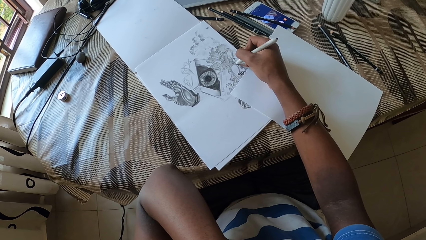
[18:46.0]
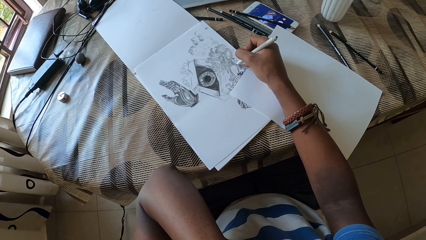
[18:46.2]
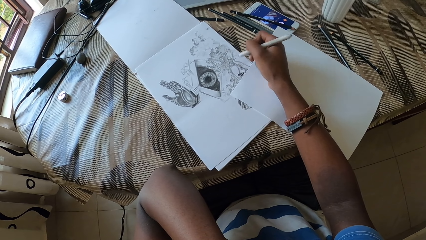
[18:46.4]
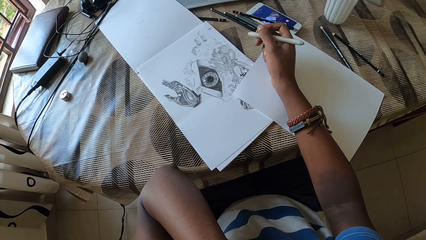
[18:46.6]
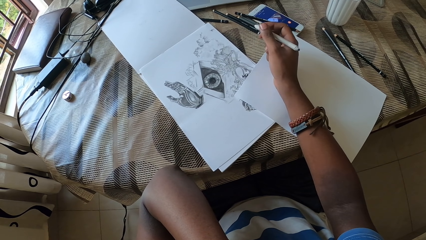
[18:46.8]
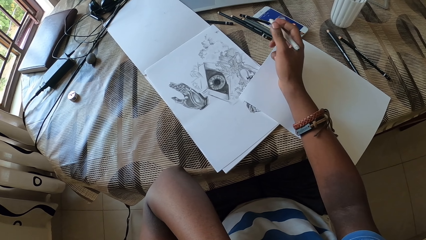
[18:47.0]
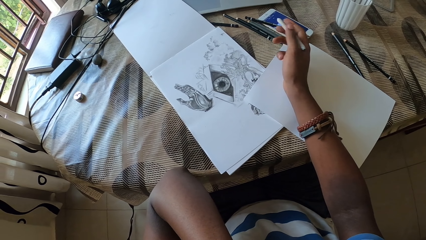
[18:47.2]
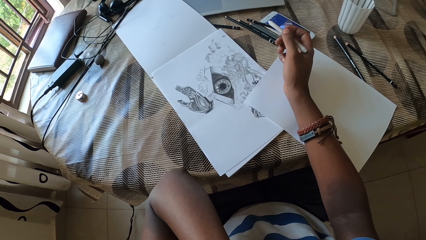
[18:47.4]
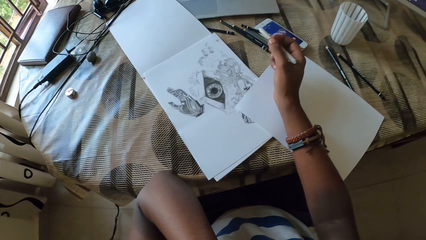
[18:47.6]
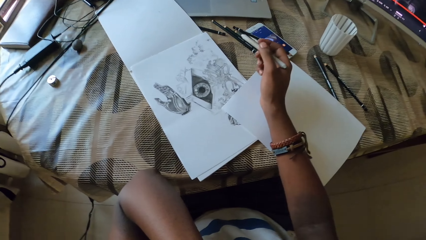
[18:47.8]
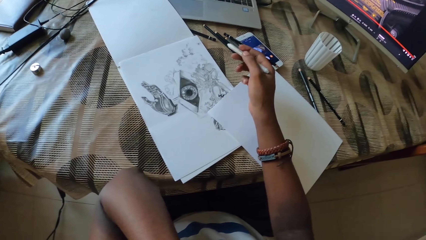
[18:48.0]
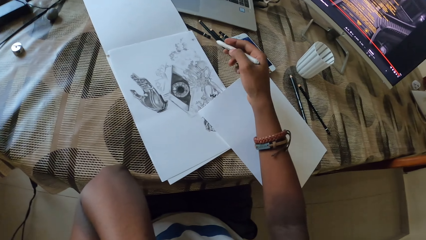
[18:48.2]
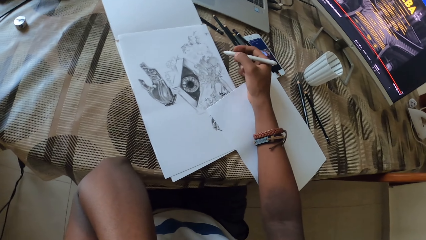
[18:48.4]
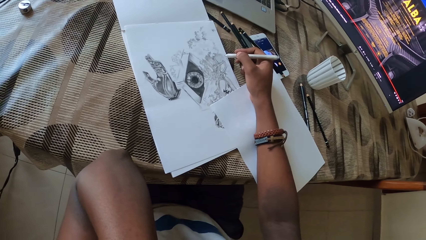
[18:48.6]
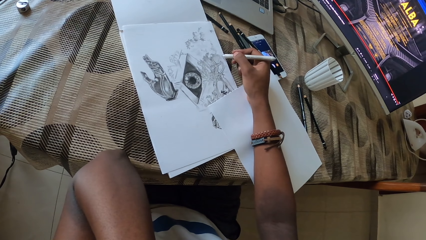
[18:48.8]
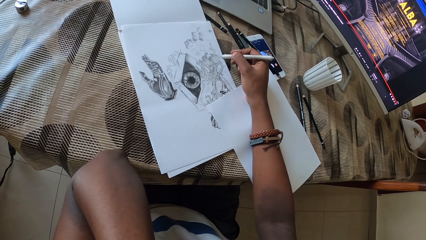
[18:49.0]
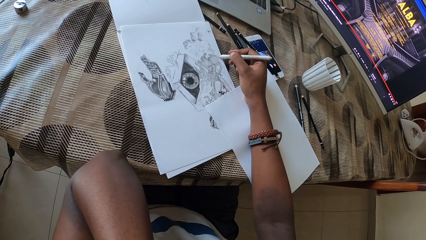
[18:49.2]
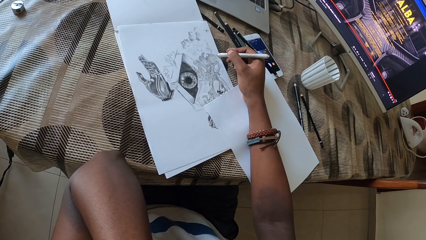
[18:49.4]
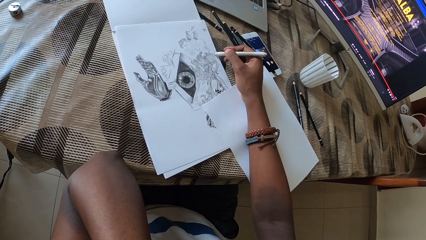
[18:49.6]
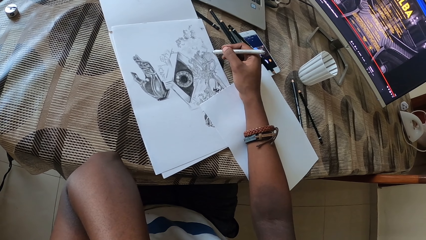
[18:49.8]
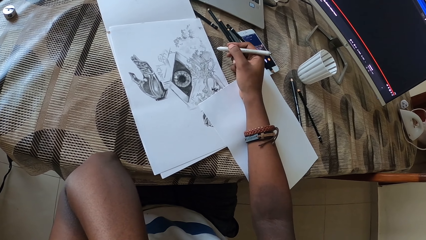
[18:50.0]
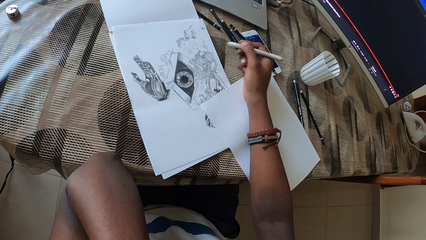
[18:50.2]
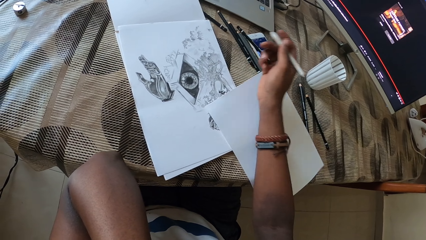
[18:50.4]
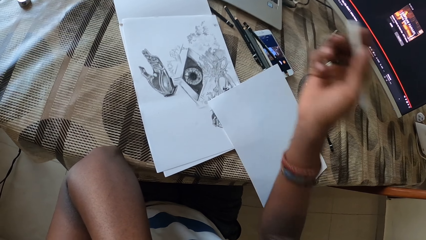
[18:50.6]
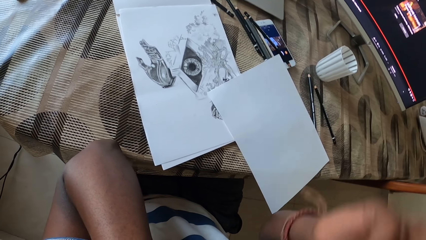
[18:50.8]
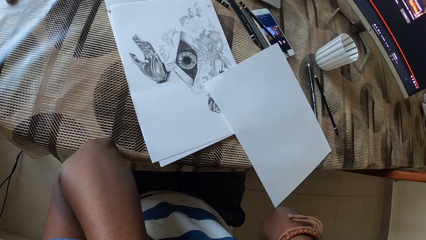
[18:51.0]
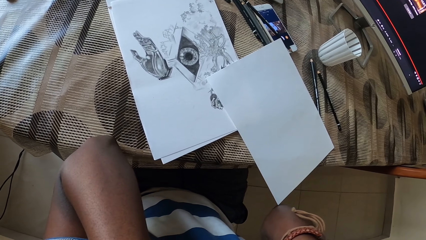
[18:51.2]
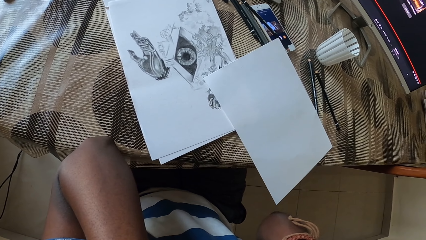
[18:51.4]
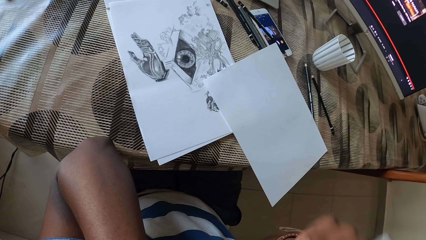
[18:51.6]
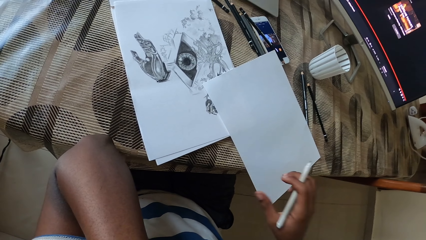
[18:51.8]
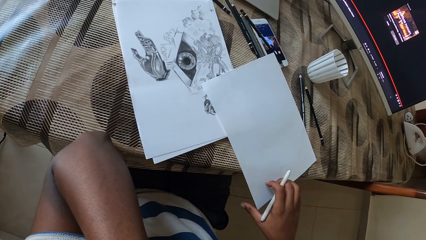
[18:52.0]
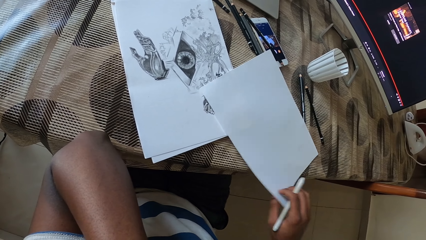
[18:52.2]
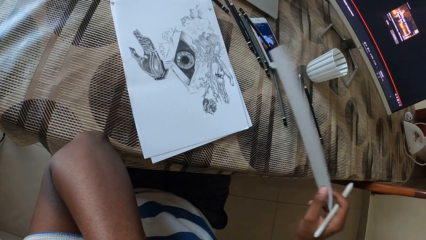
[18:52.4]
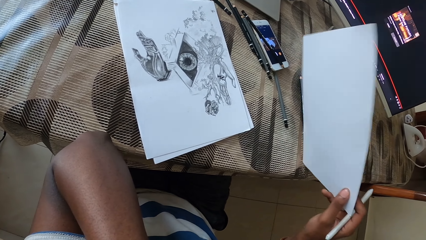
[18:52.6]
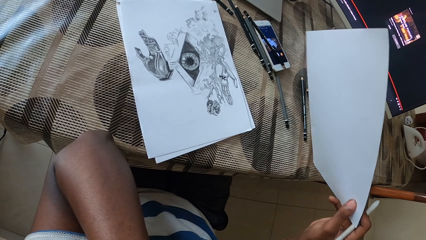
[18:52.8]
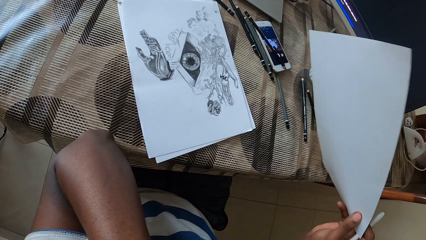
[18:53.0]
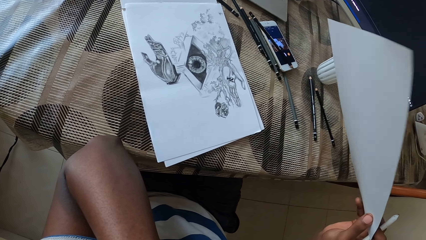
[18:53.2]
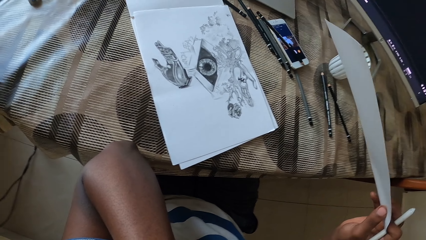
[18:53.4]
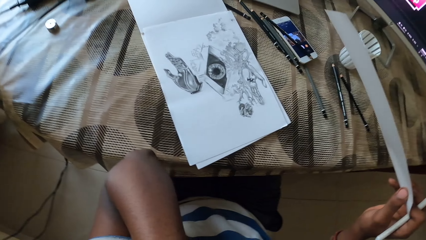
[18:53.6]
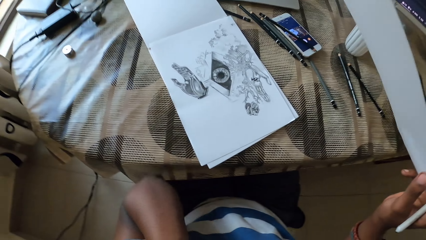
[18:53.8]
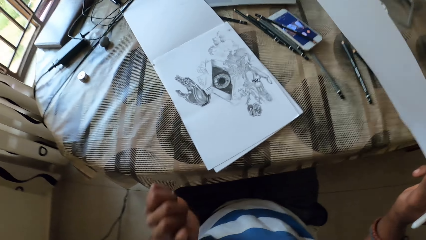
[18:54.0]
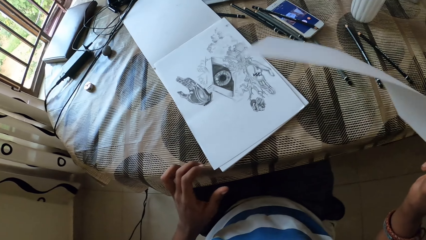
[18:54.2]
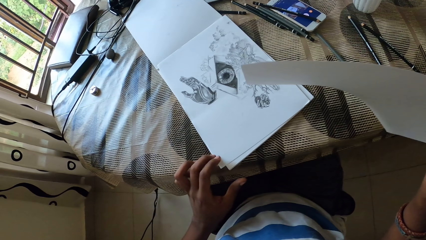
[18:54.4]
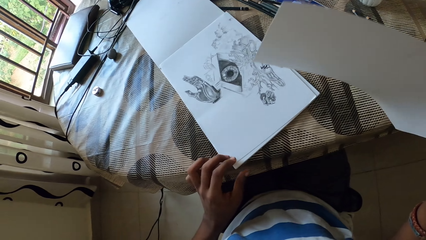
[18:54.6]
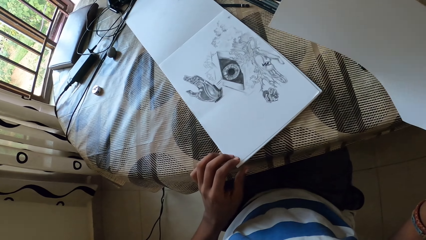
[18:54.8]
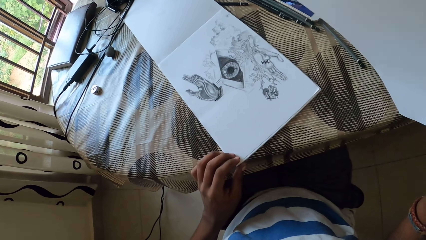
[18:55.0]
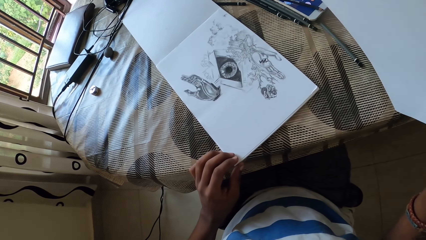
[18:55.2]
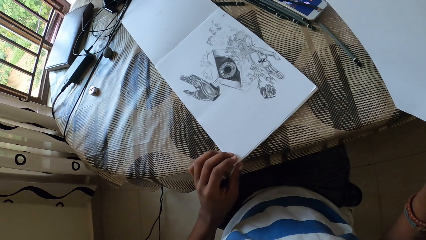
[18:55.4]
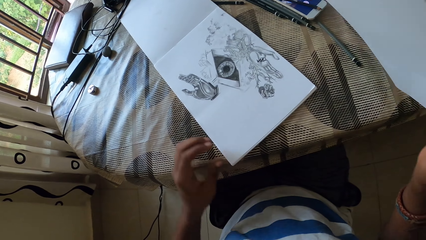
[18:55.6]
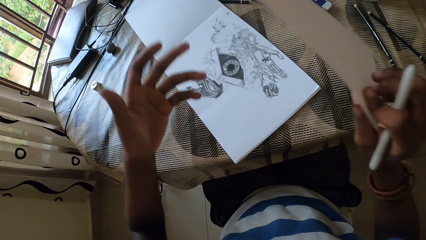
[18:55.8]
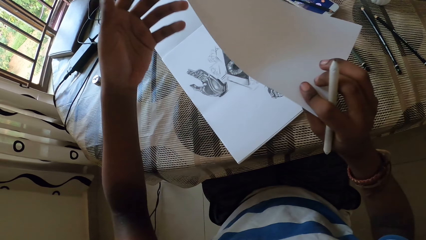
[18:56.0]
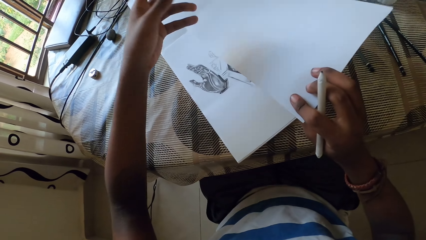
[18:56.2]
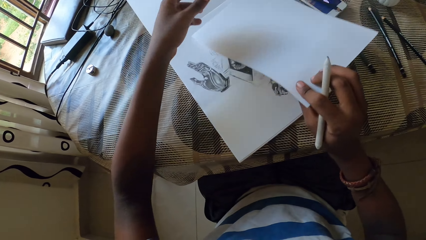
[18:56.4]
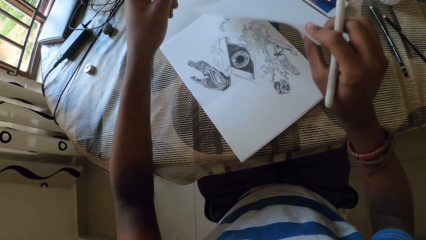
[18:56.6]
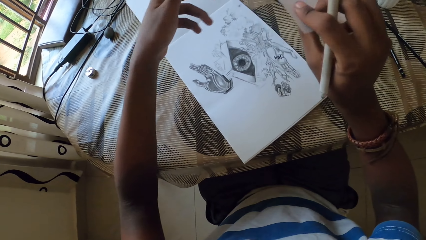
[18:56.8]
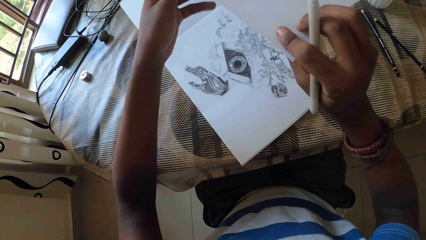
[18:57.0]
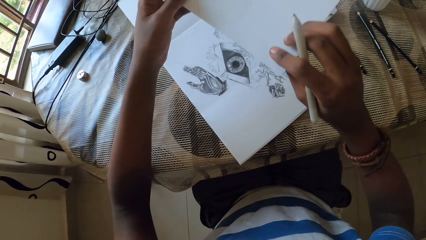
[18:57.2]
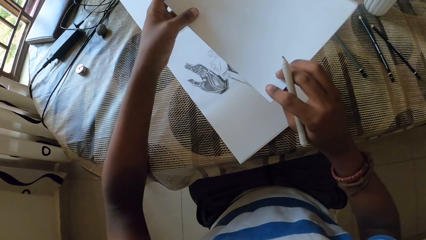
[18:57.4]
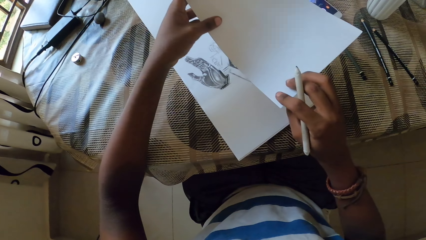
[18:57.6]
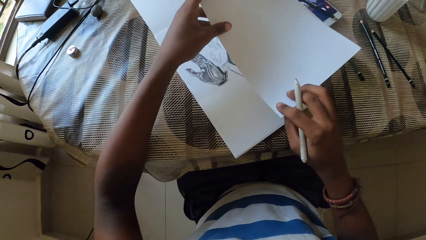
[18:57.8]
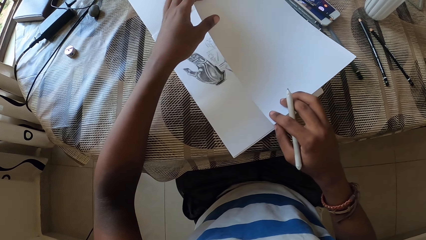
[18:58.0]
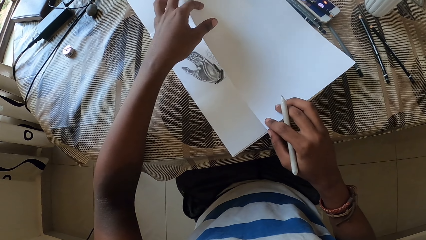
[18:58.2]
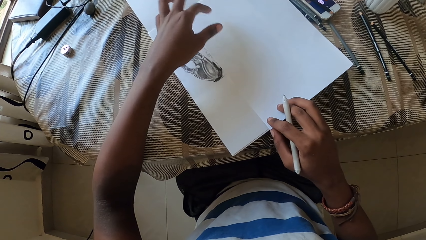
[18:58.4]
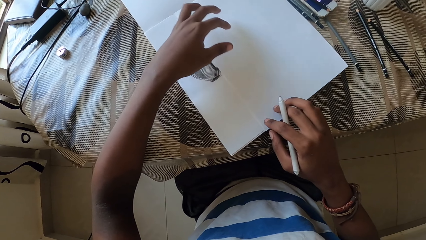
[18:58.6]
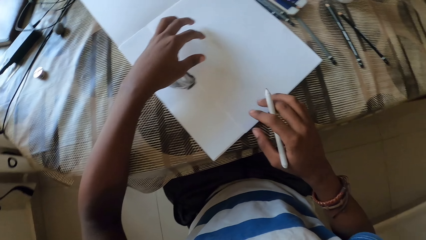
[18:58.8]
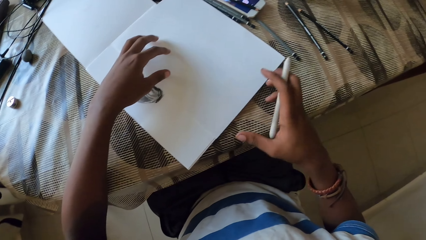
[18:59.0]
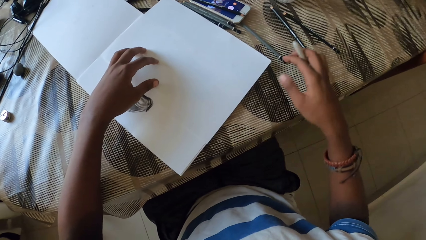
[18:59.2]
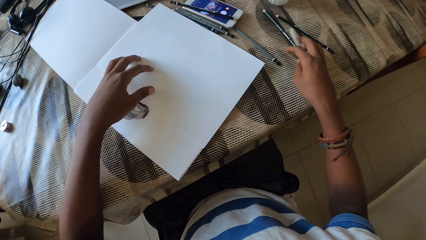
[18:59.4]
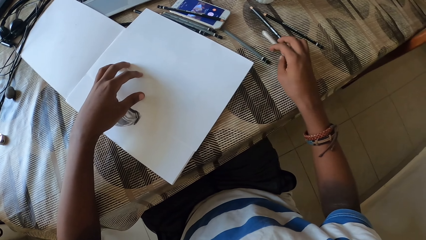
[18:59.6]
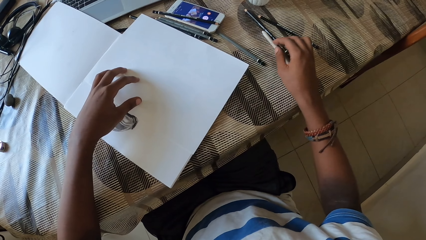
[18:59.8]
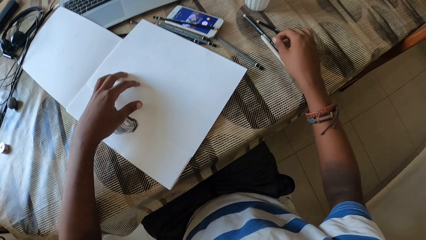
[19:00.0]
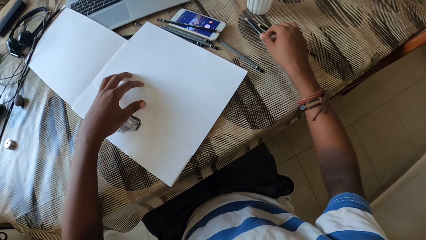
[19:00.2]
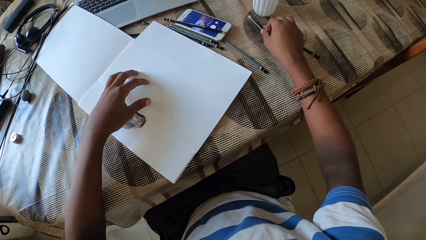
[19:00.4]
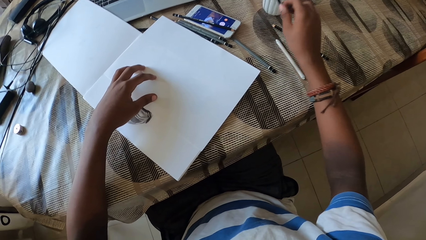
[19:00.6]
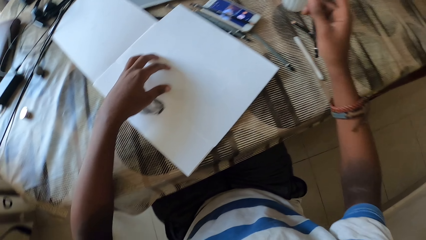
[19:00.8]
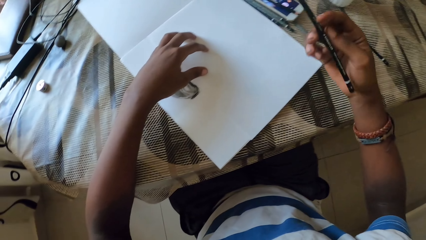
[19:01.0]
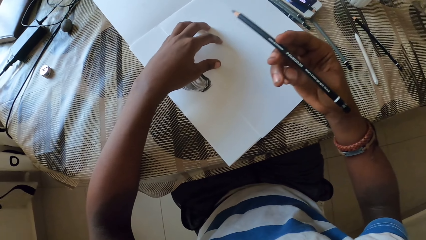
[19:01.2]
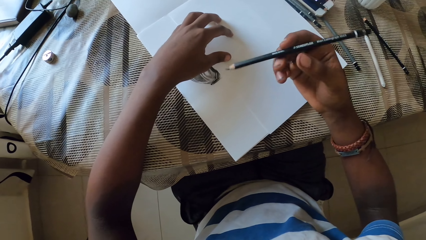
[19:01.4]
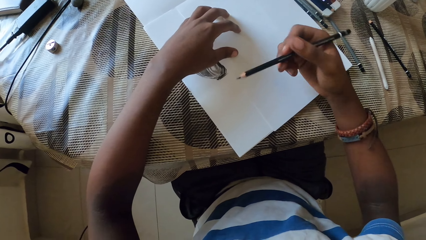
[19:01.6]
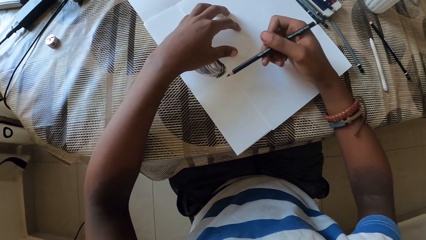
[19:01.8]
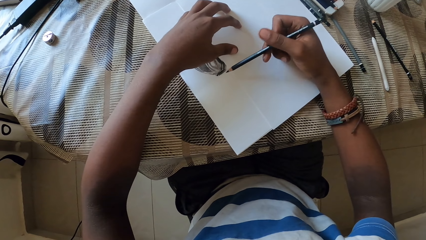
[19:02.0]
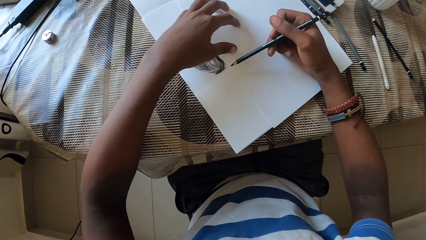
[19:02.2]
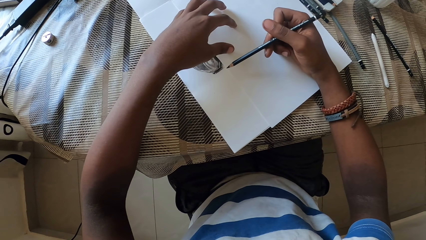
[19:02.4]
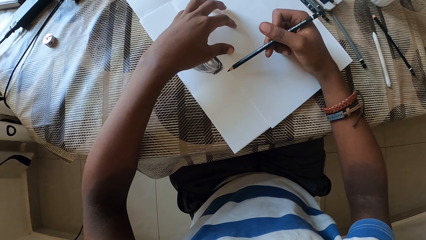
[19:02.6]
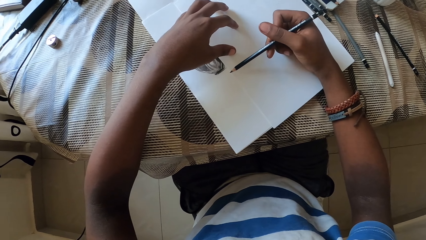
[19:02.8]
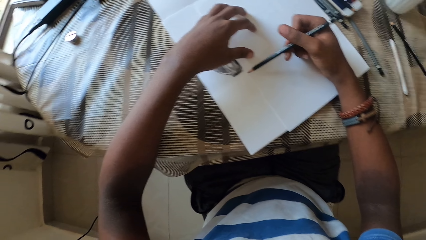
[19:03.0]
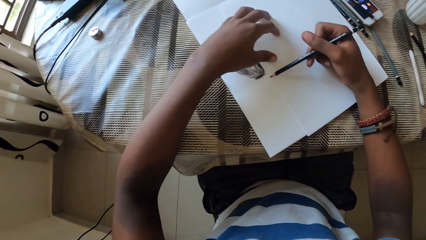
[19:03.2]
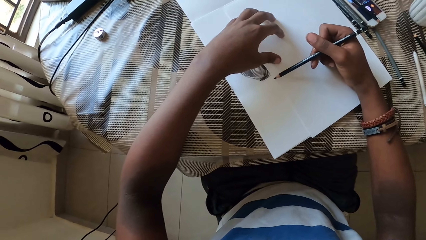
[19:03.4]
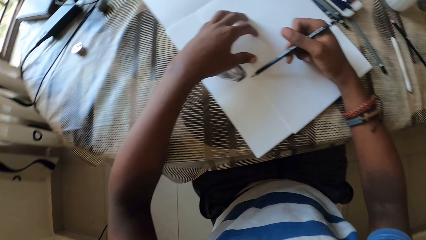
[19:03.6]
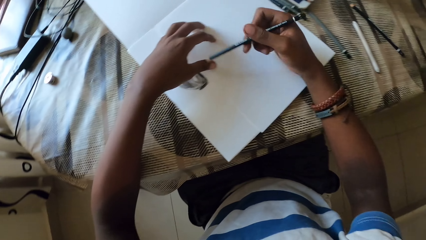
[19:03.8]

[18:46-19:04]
The camera wearer stares at the paper. They draw on a piece of paper using a pen. They lift the right hand. They touch something. They pick up a piece of paper. They touch a drawing book with the left hand. They touch the piece of paper. They put the paper on the book. They drop the paper on the desk. They put a pencil on the table. They pick up another pencil on the table. They stare at the paper.
